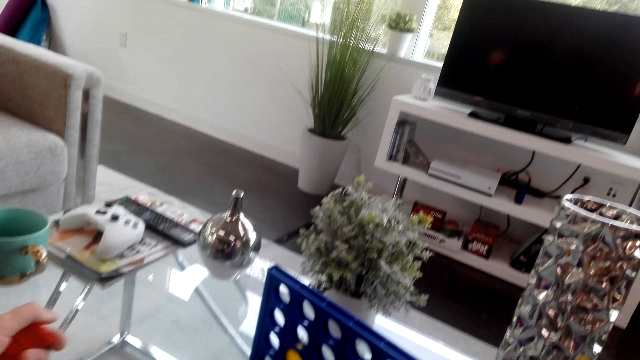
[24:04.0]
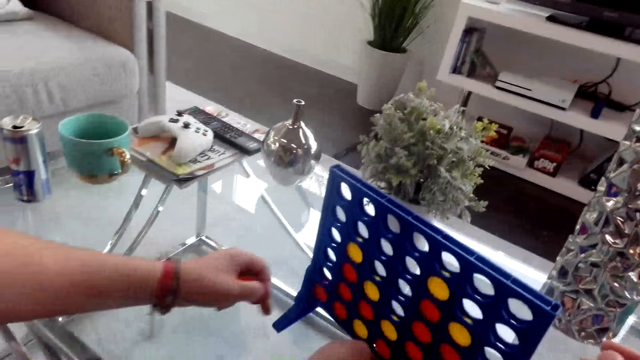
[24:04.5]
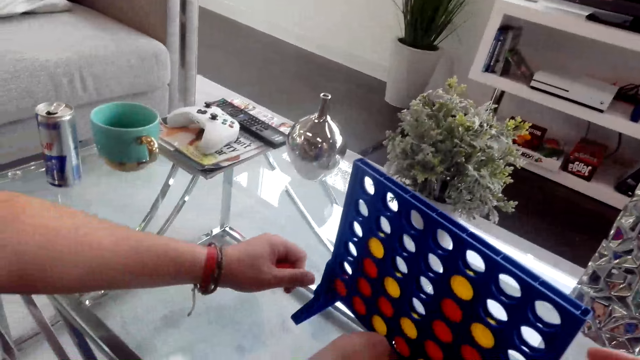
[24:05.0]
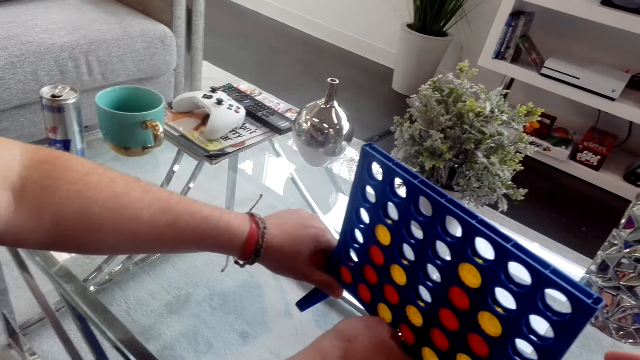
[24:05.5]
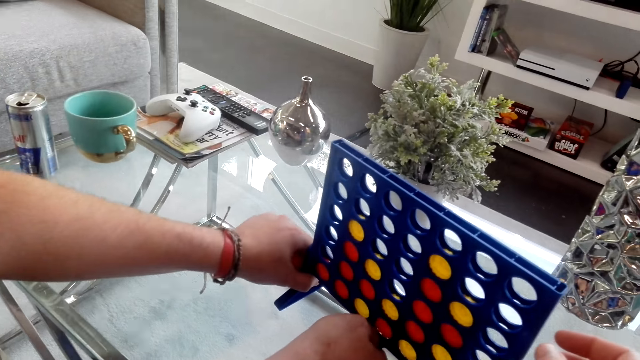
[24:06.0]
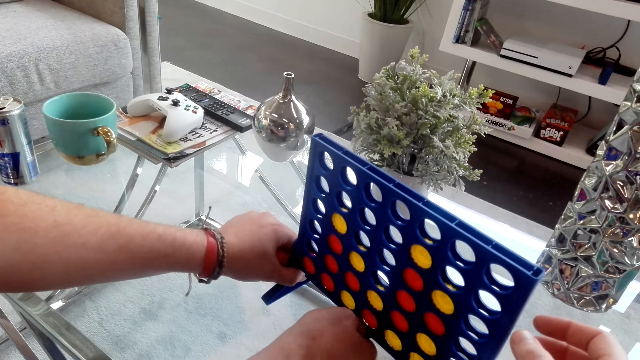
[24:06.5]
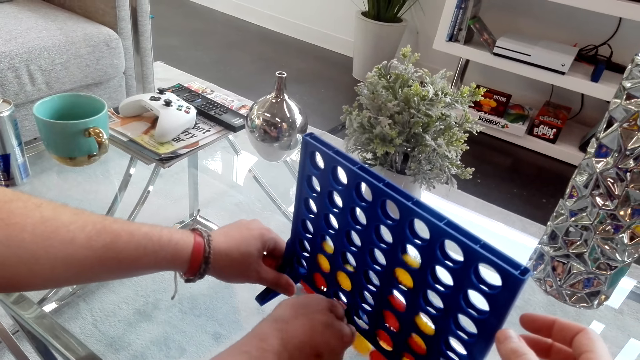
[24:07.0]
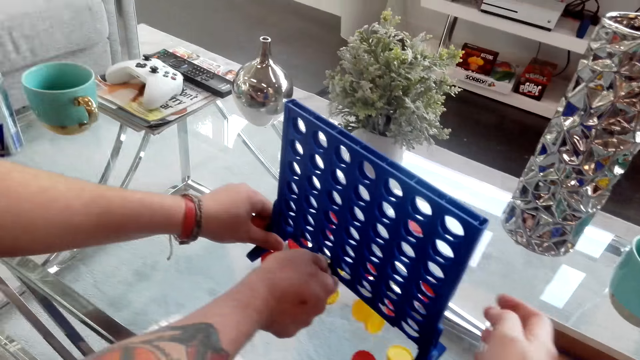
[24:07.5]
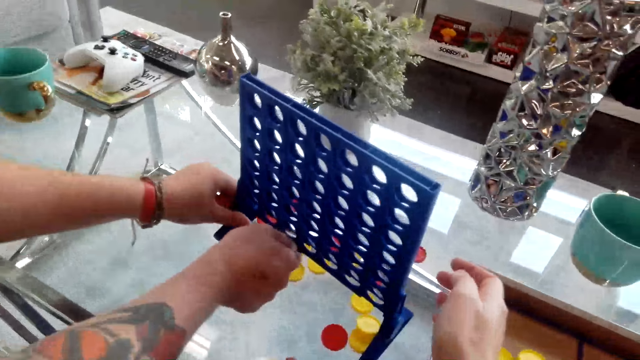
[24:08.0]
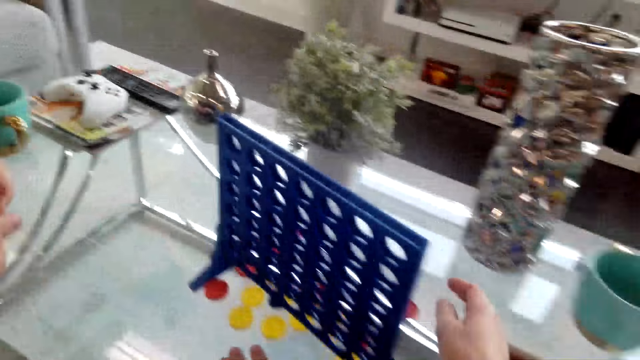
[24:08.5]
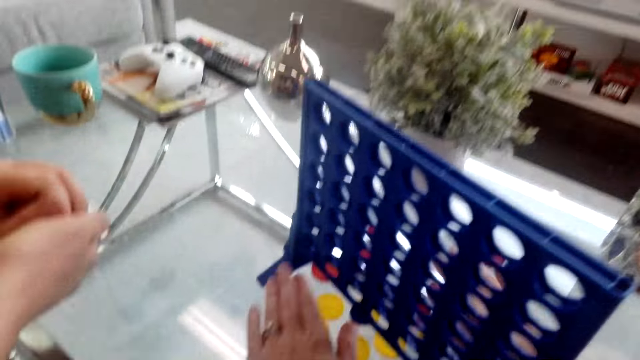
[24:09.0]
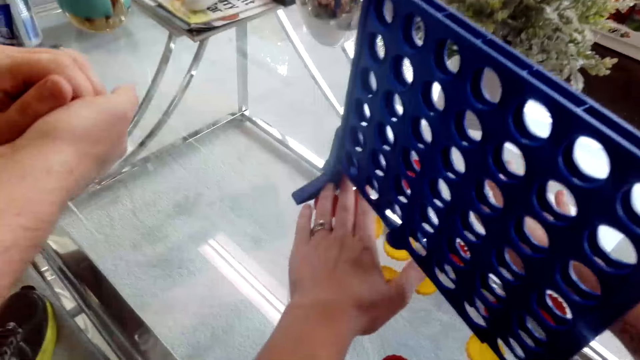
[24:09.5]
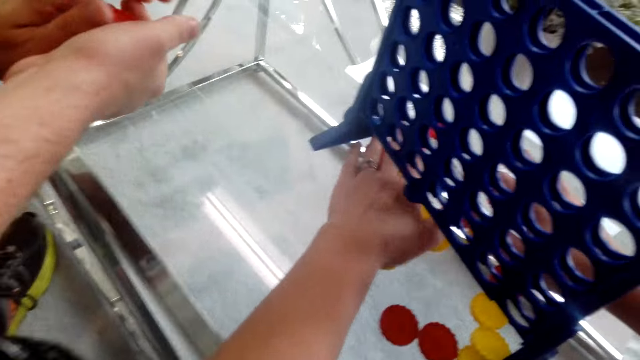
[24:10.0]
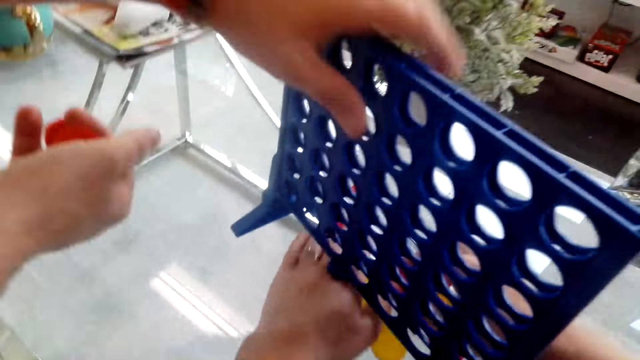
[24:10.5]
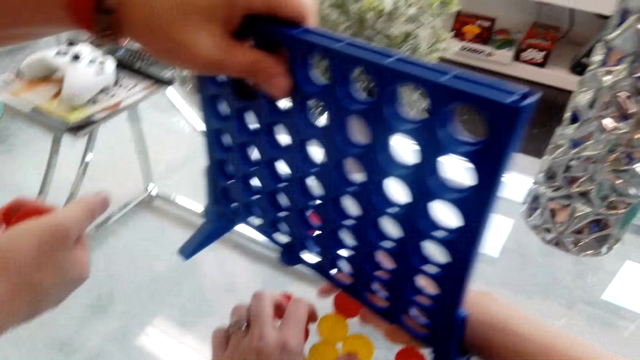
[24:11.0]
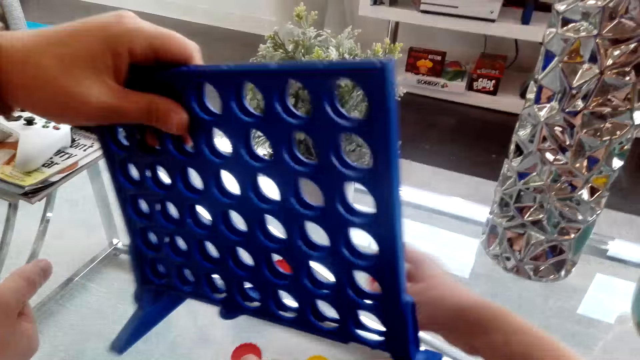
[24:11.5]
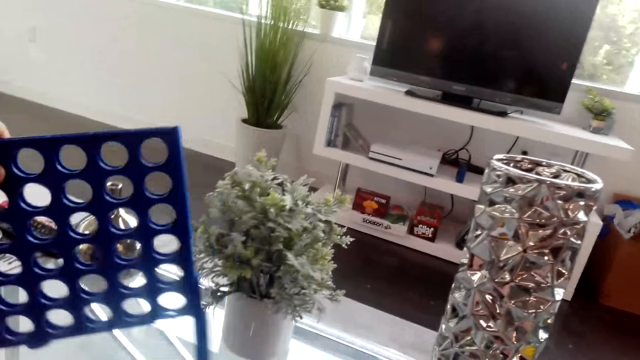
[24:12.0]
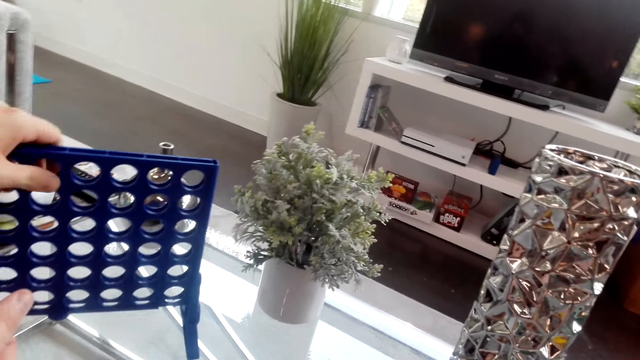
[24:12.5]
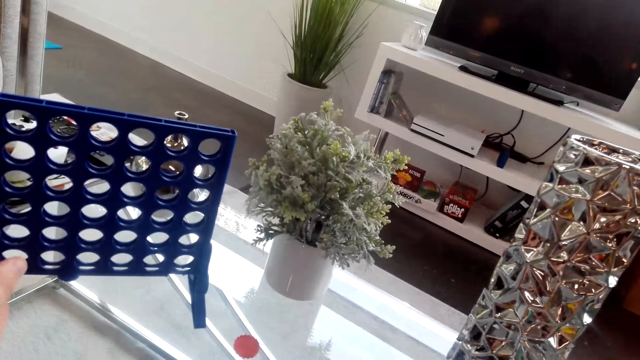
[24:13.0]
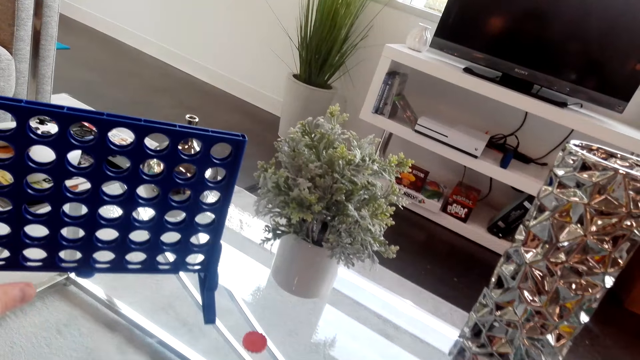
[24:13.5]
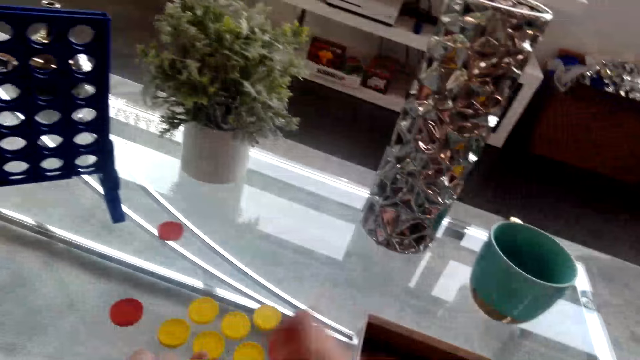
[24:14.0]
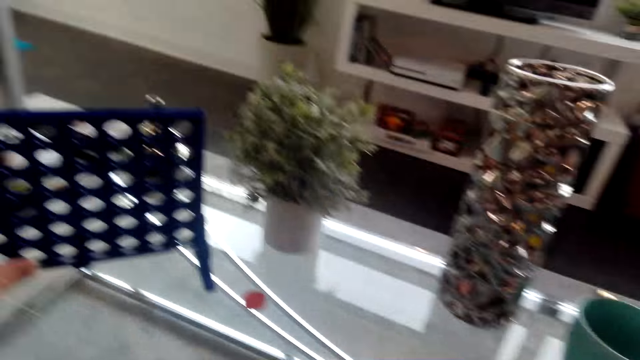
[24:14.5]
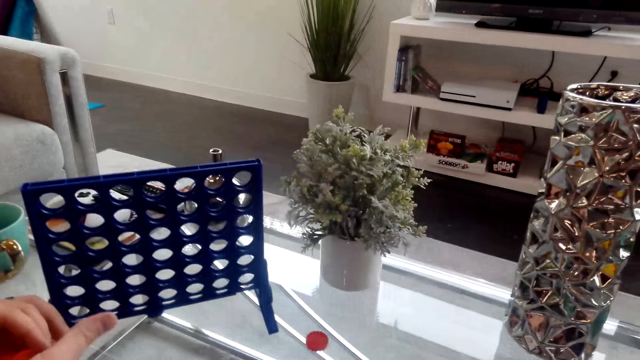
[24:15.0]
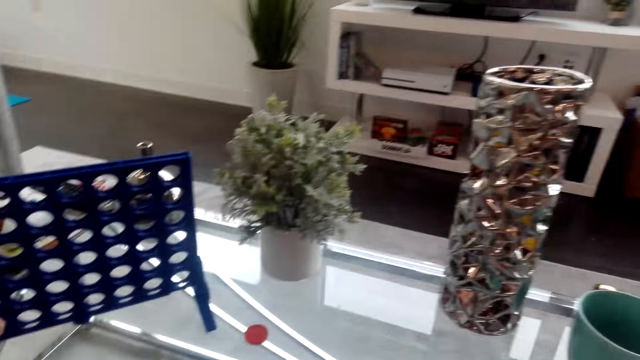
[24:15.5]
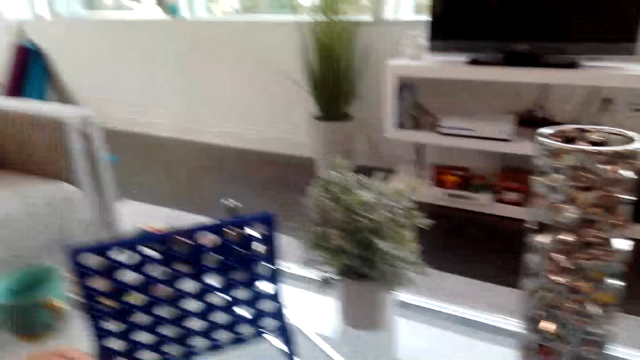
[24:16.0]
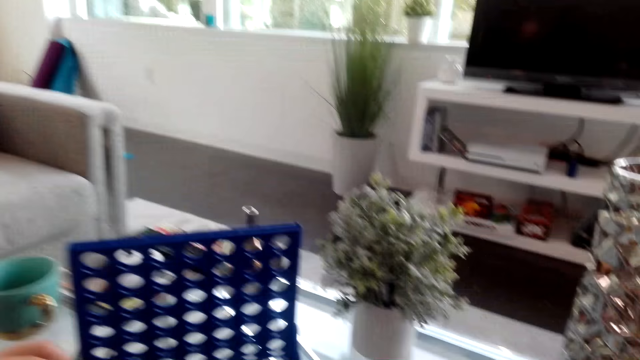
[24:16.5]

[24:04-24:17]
The camera wearer pours the tops on the floor. A man moves a poker rack on the table. The camera wearer collects the tops from the ground. They pick the colorful dice casino poker chips from the table.

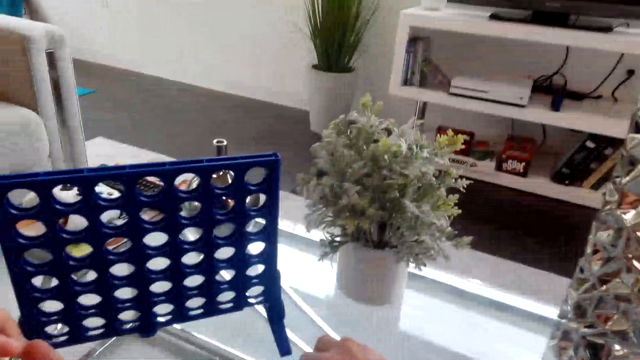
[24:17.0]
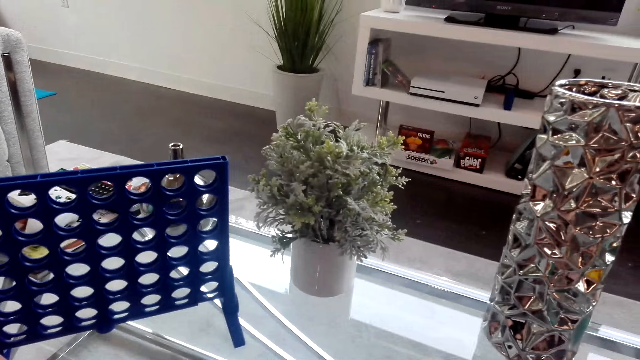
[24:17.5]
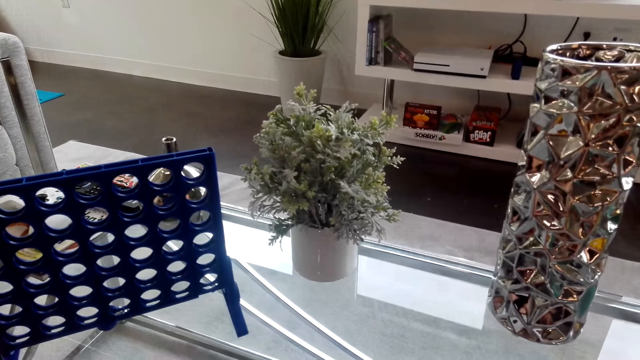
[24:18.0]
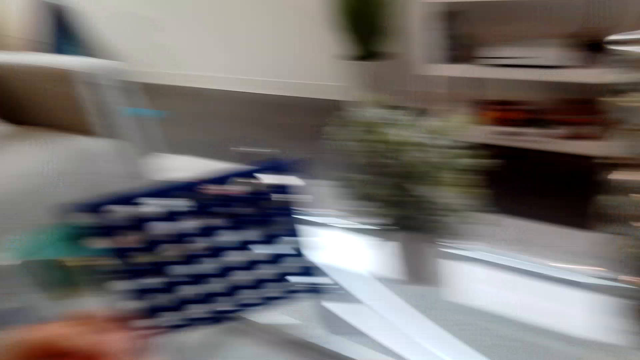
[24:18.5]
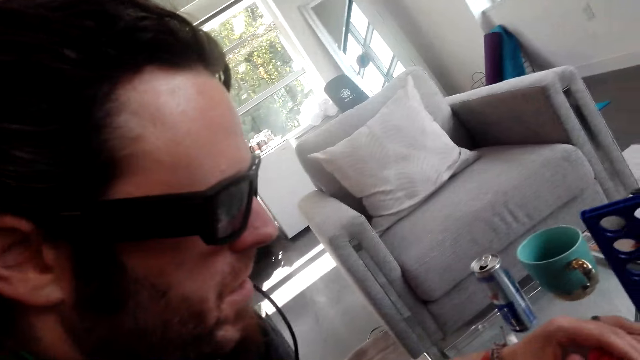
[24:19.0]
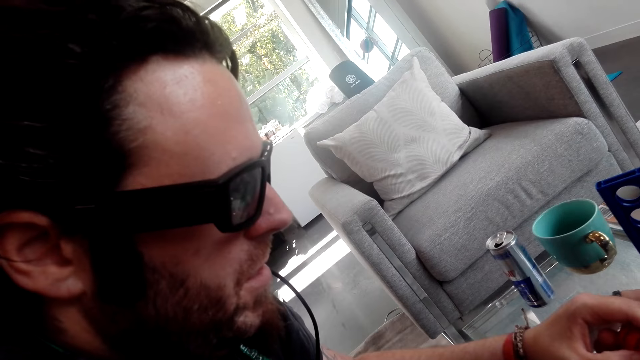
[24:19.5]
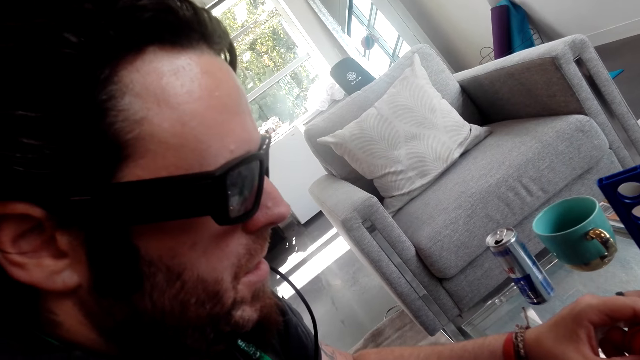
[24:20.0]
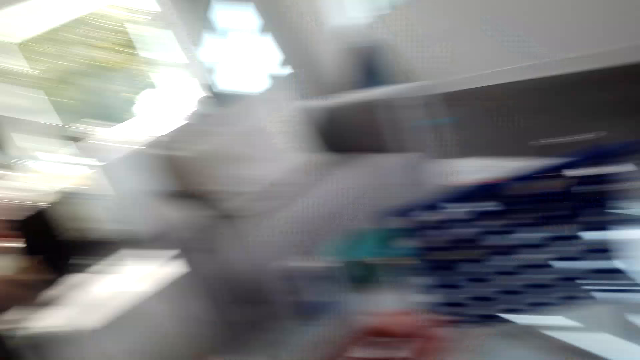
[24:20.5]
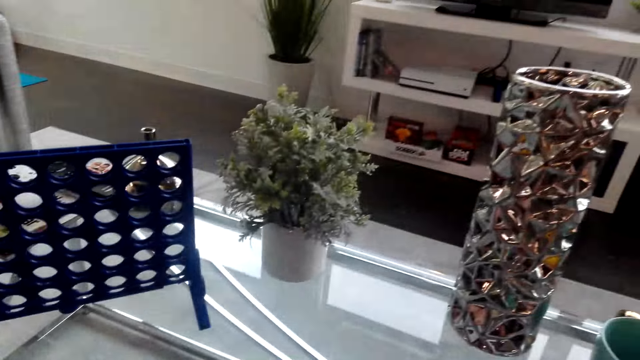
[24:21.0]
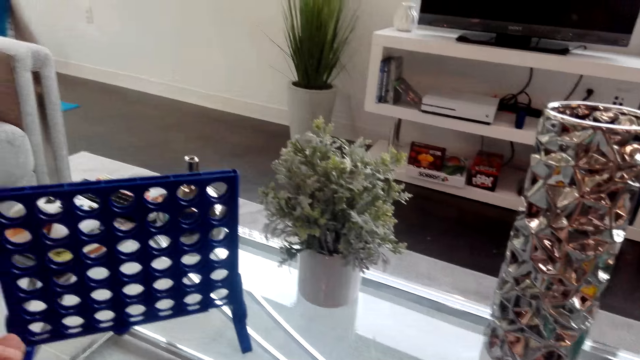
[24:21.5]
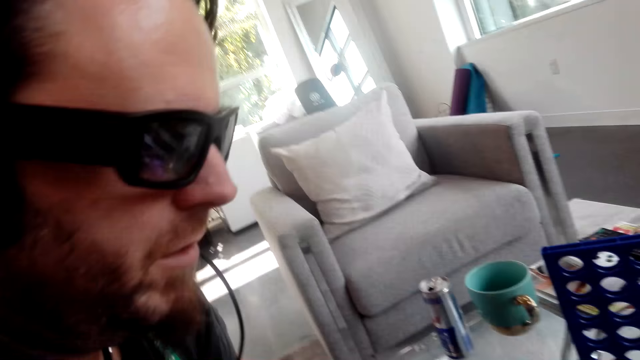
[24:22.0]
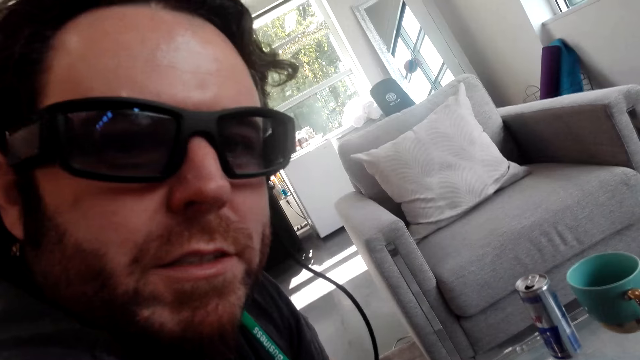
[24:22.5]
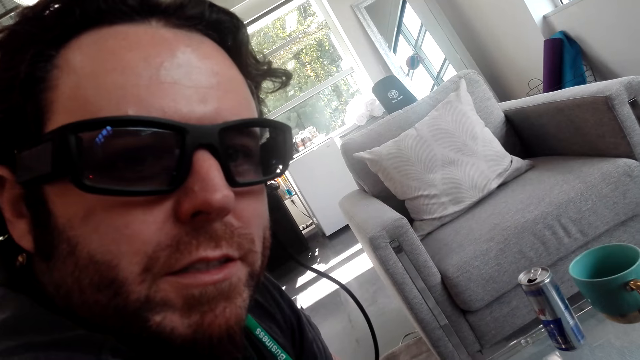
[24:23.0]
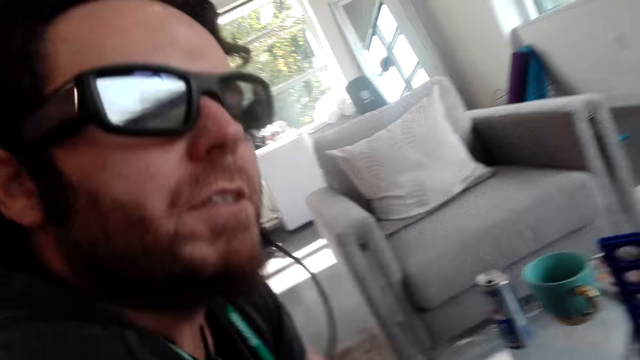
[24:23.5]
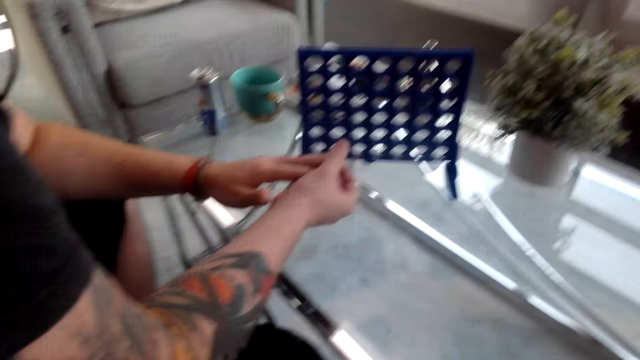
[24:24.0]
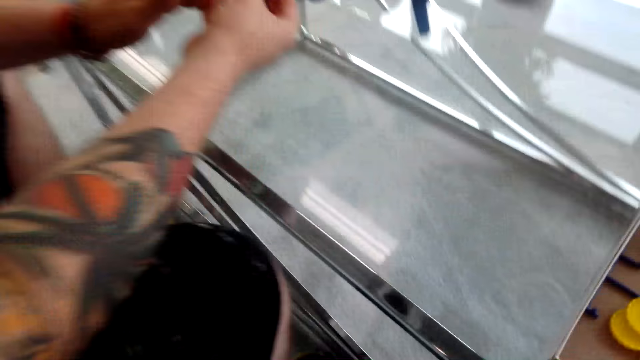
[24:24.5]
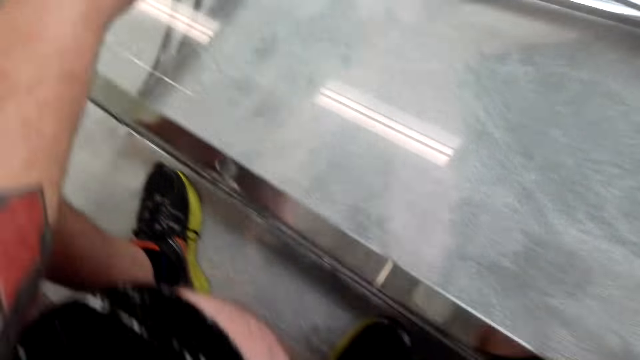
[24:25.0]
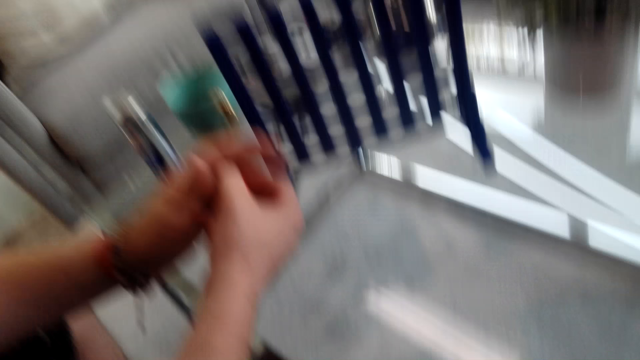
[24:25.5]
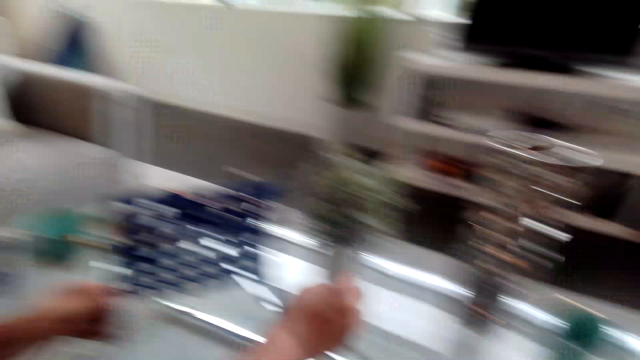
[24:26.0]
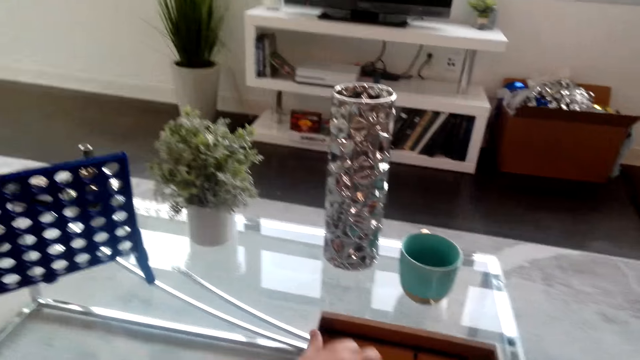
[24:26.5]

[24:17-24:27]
The camera wearer talks to a man.
